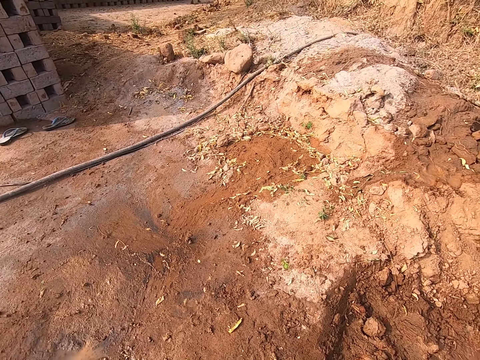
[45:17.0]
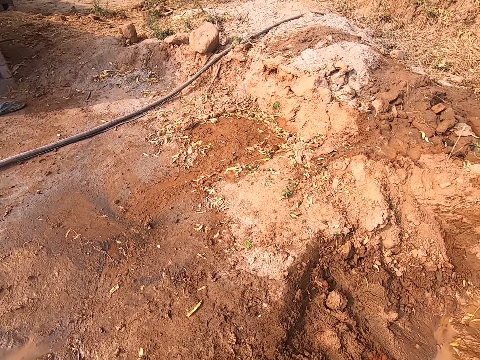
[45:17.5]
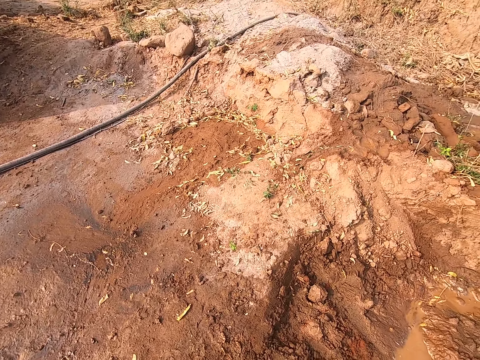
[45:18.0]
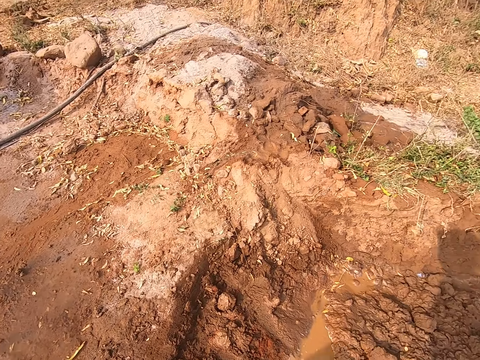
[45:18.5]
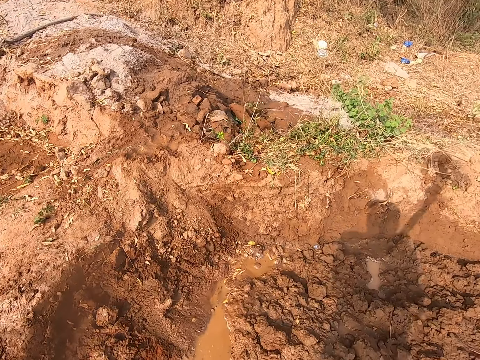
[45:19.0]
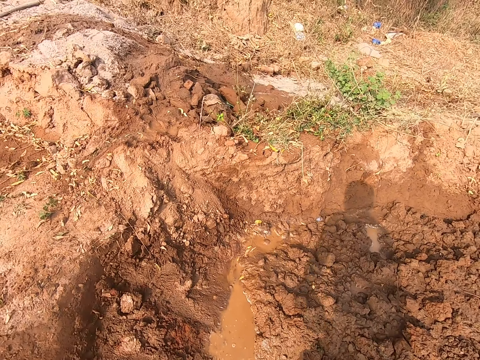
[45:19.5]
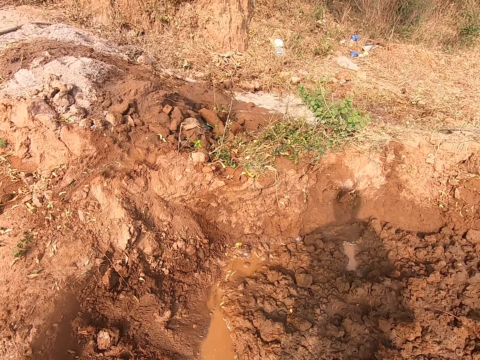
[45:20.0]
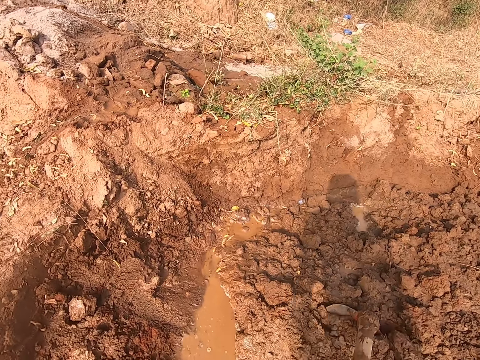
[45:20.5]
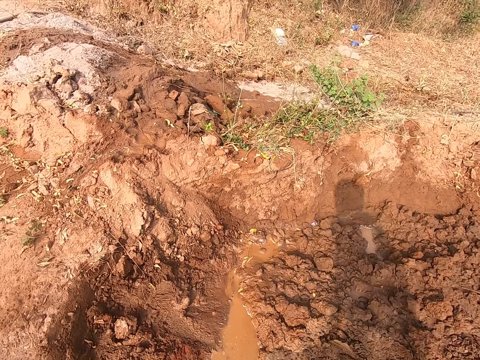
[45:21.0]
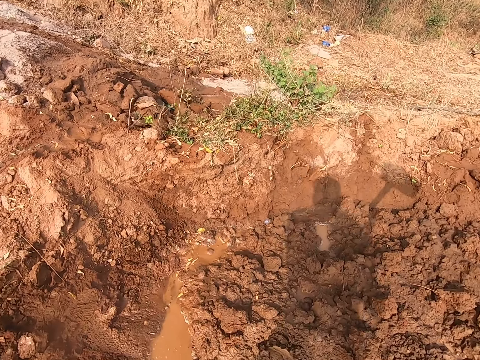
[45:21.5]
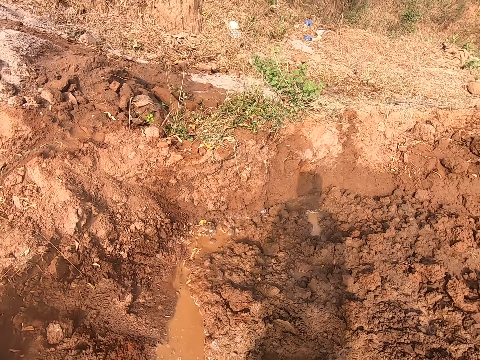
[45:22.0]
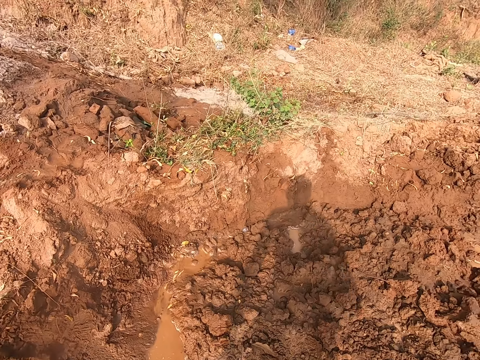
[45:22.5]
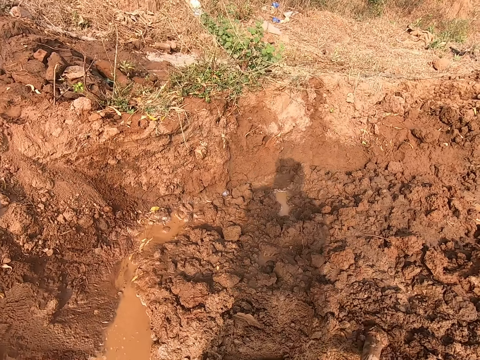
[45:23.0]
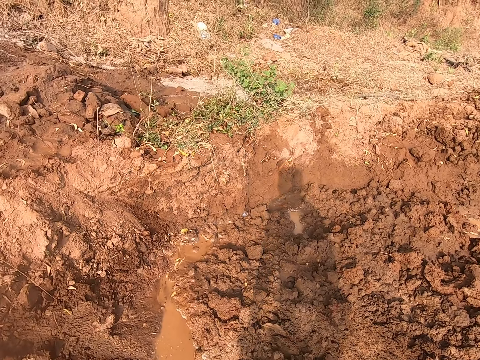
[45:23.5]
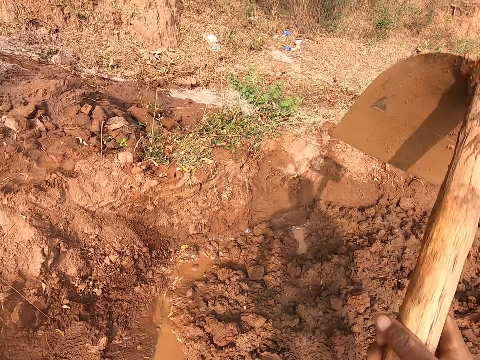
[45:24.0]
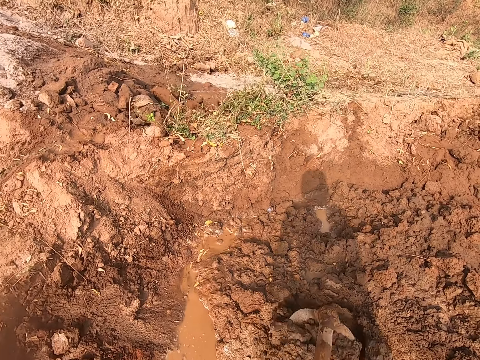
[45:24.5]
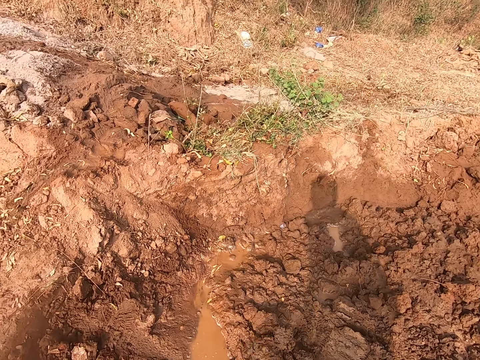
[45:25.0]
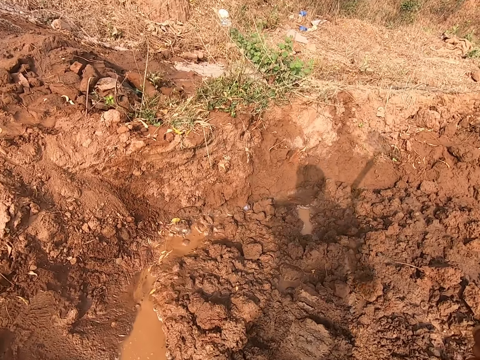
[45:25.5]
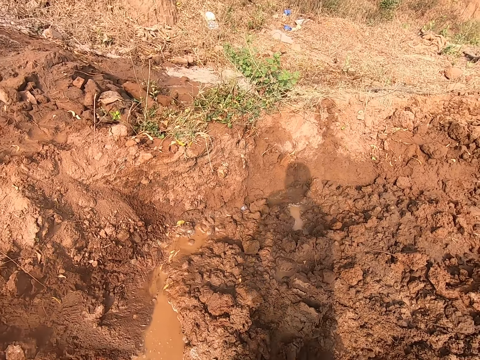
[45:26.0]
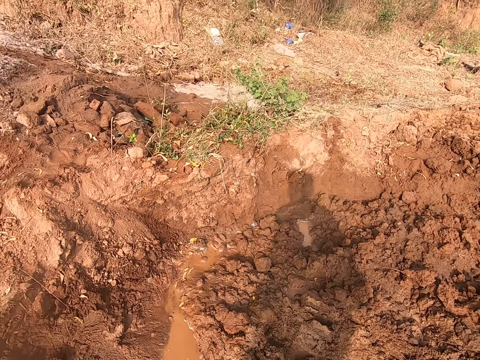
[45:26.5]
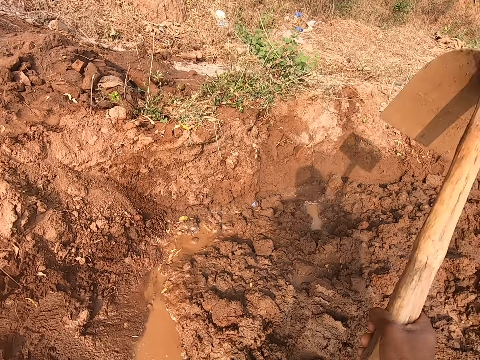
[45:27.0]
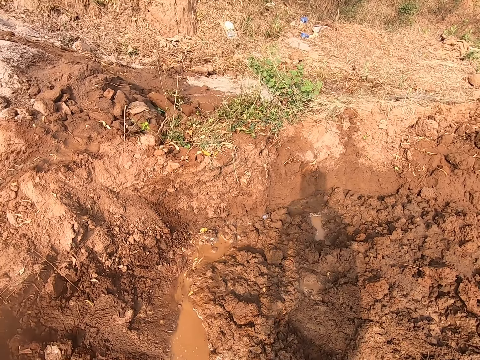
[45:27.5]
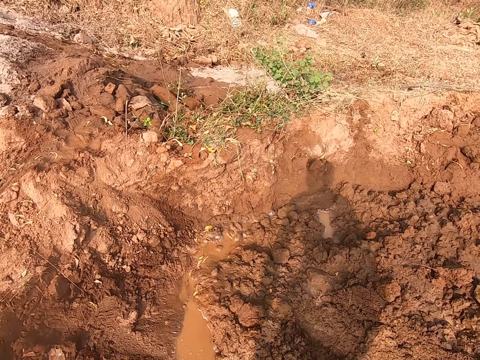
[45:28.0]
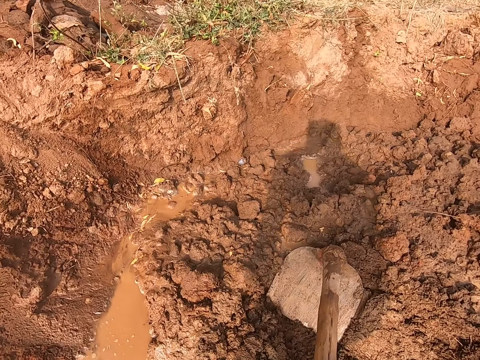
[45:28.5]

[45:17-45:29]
The camera wearer digs soil.

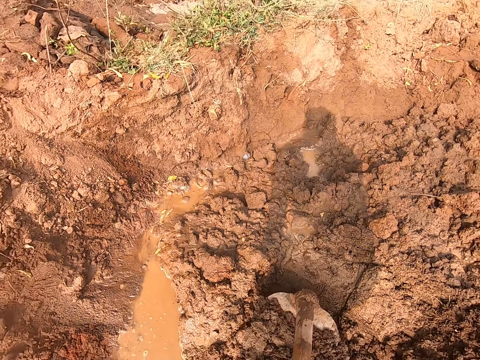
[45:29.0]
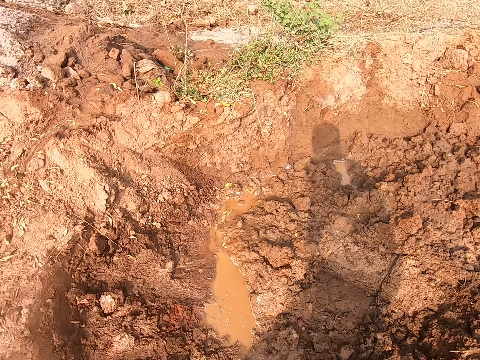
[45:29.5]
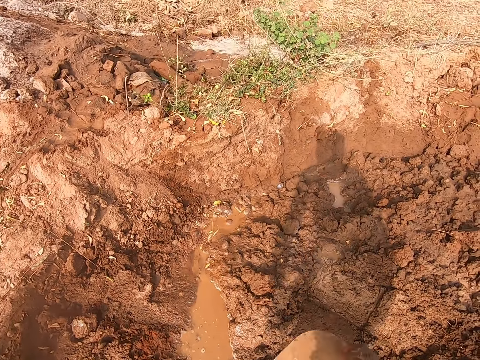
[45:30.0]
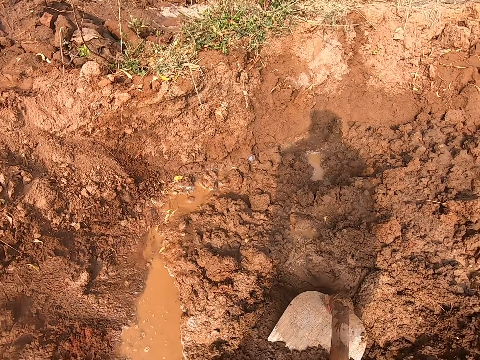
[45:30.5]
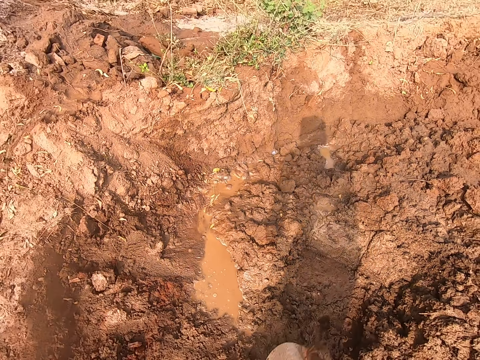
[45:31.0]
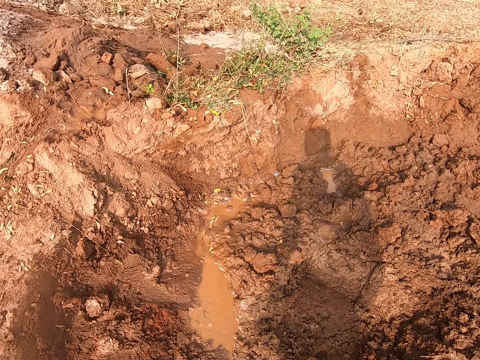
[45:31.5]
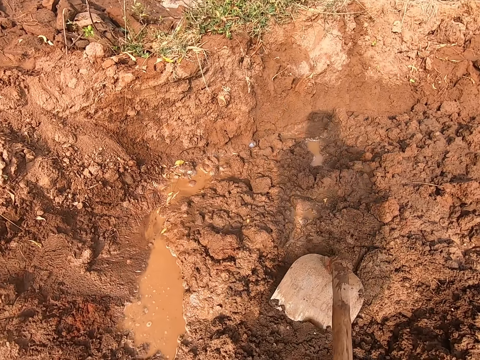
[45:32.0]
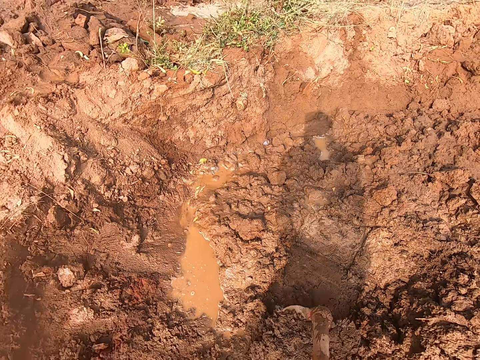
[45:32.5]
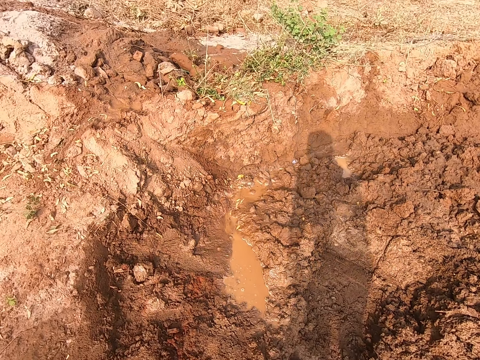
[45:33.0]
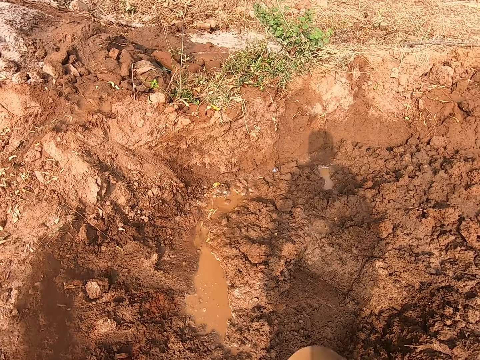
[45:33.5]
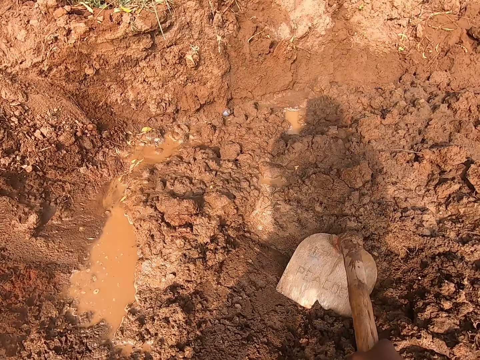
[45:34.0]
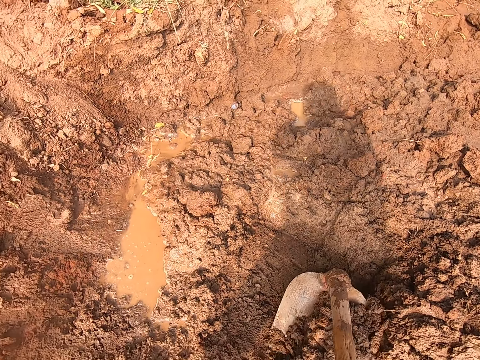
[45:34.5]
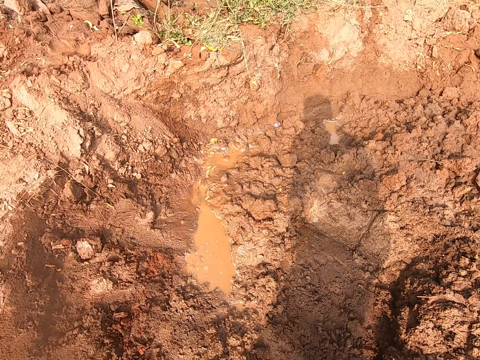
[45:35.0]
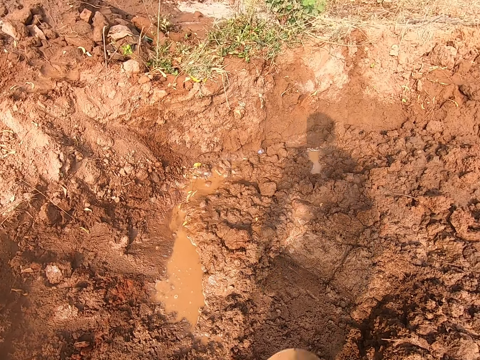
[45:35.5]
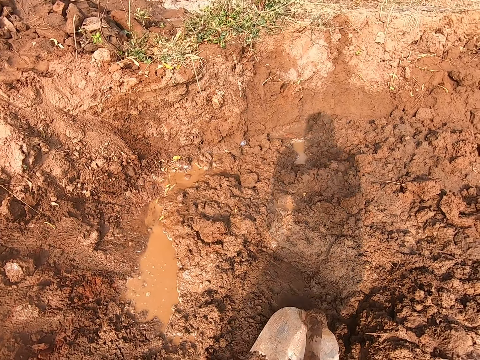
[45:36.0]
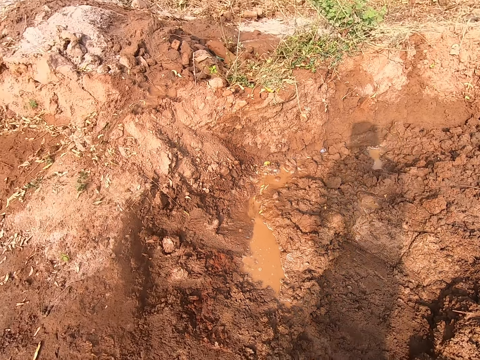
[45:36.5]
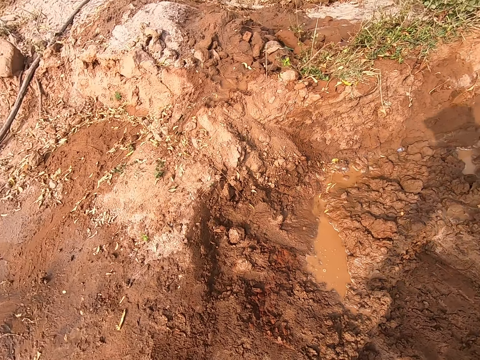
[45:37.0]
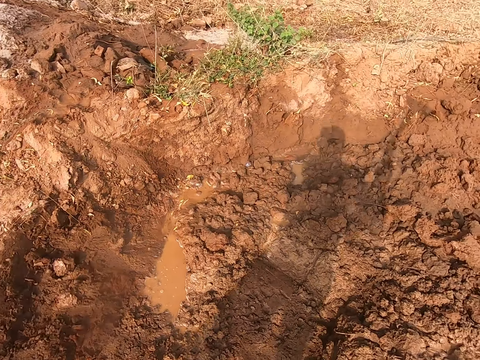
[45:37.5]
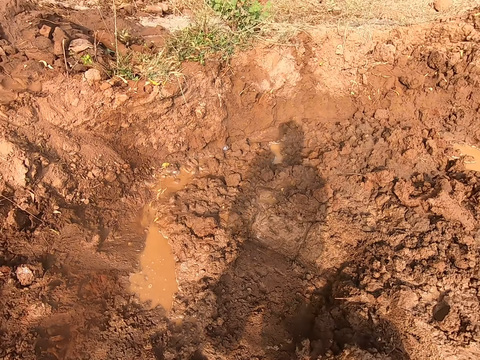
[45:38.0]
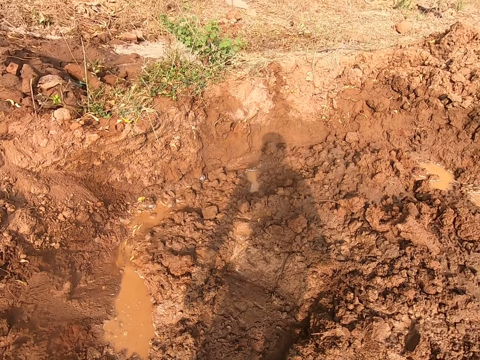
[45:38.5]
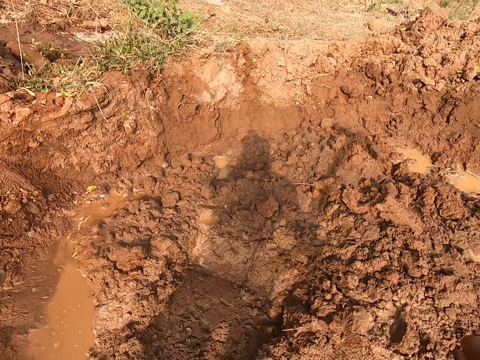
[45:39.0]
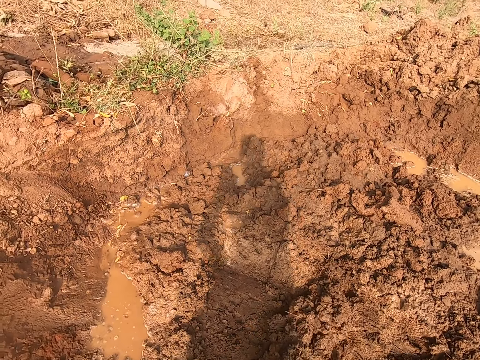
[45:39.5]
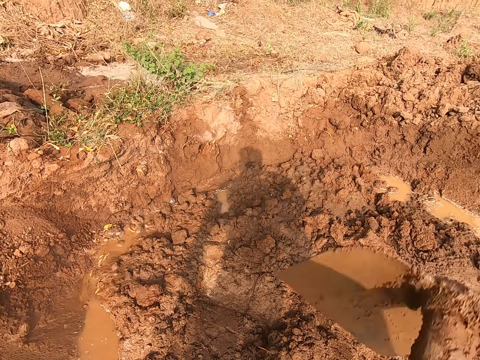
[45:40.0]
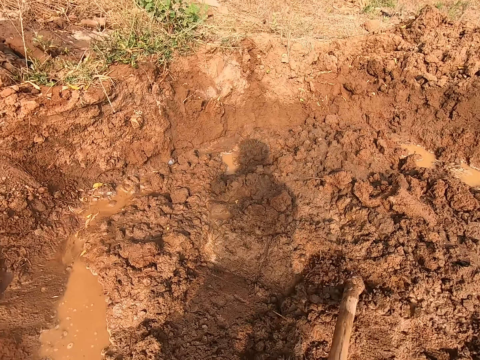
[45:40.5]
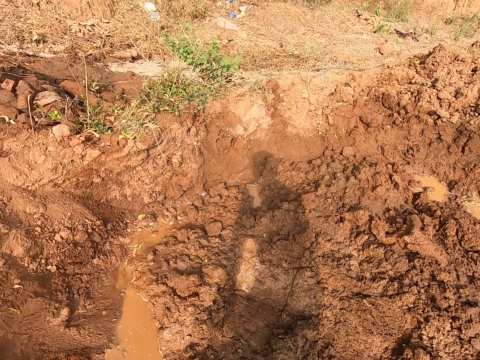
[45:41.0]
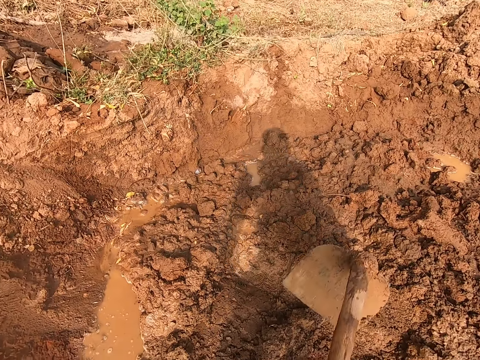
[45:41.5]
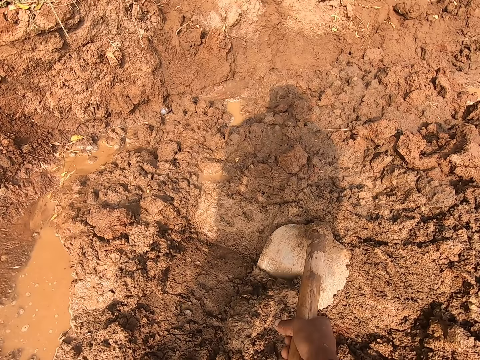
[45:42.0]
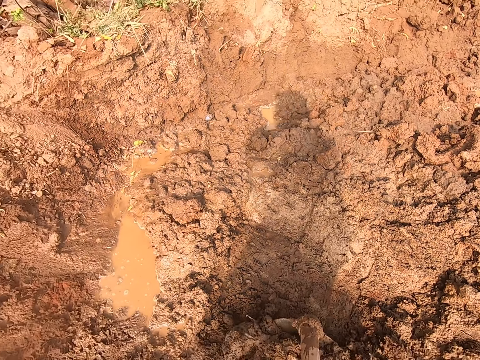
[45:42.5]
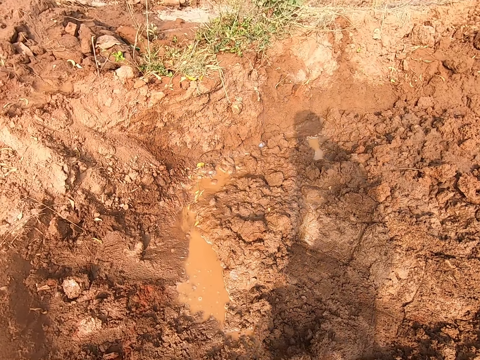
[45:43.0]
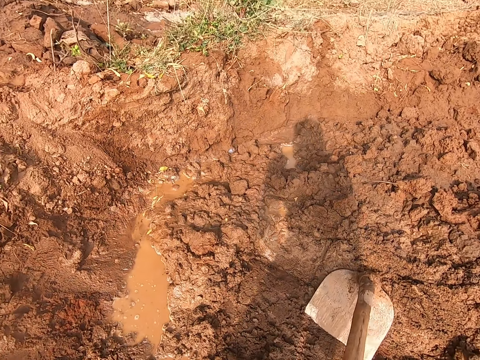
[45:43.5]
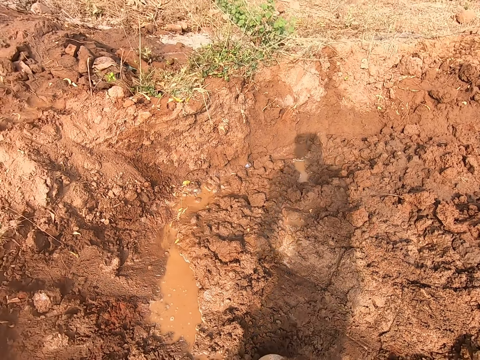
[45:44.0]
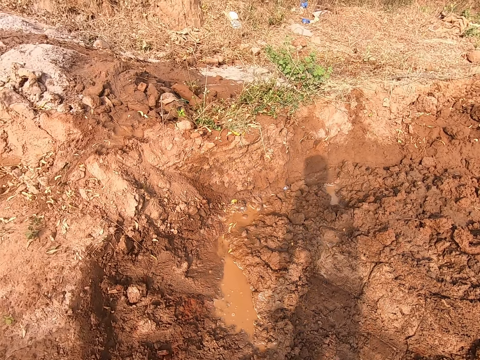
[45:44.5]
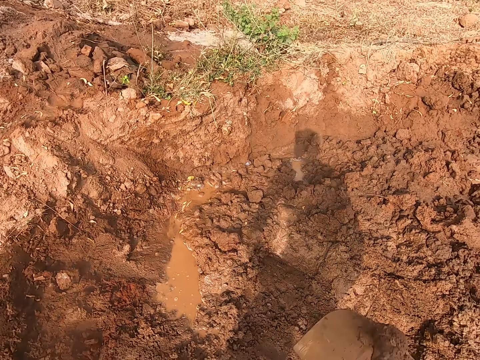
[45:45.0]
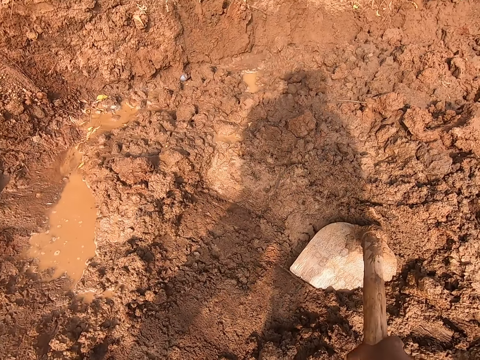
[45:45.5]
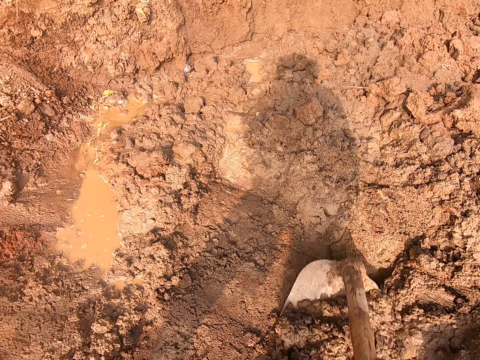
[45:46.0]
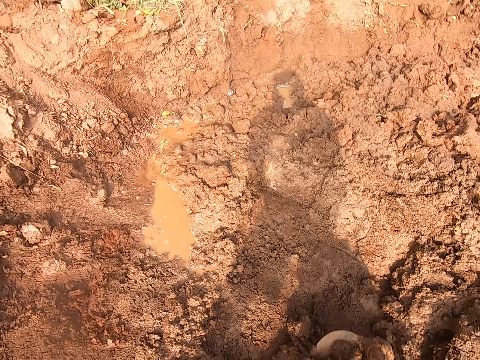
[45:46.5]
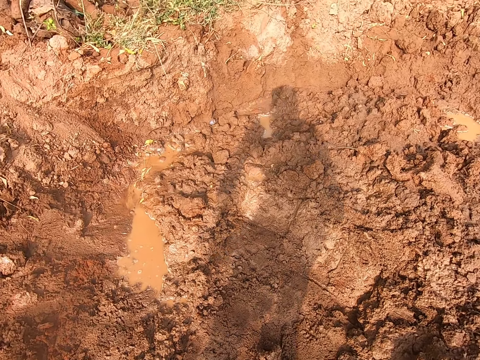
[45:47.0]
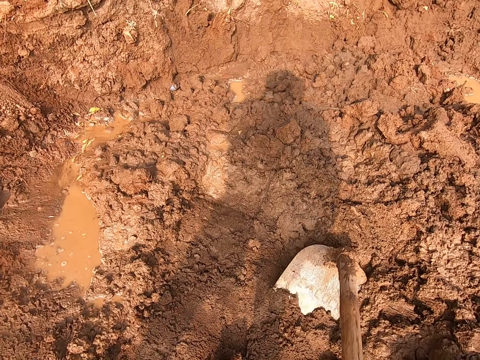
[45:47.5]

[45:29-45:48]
The camera wearer gathers soil with a hoe. They dig the soil. They gather the soil with the hoe.
